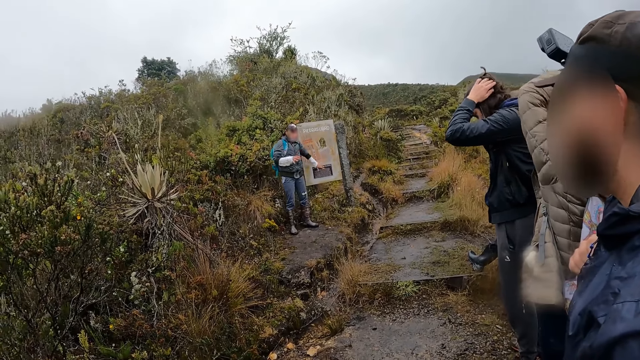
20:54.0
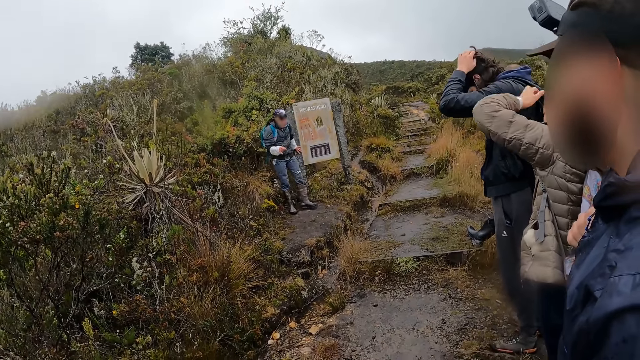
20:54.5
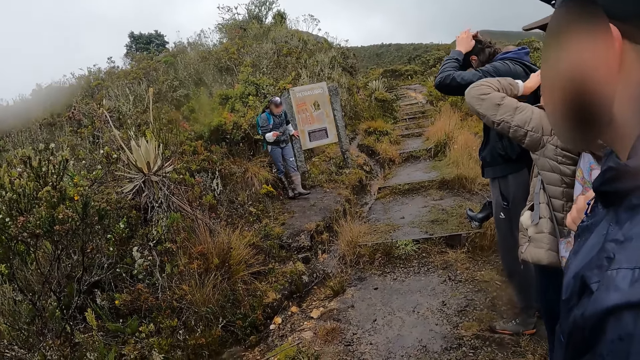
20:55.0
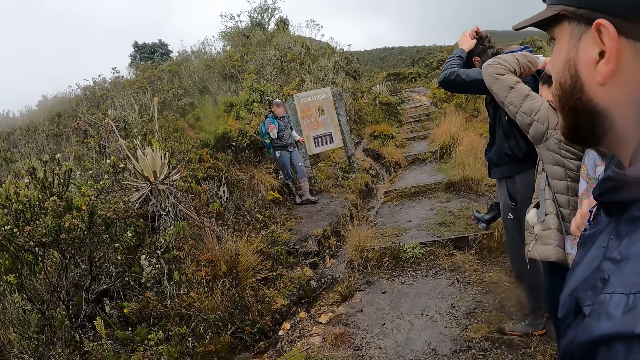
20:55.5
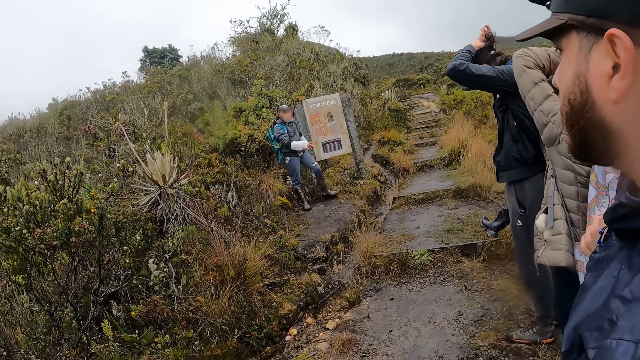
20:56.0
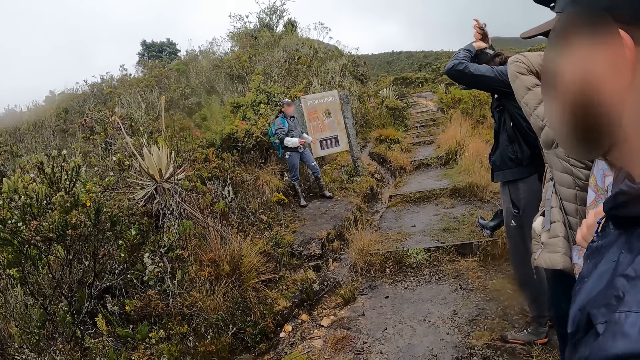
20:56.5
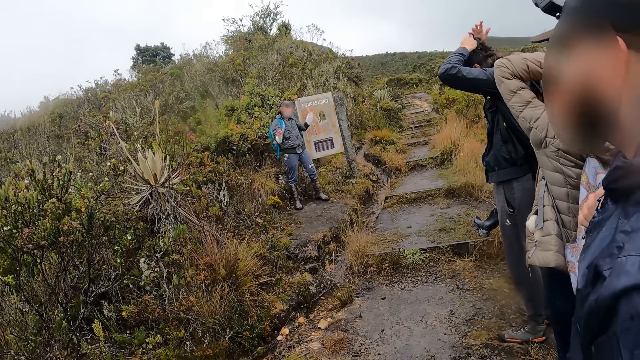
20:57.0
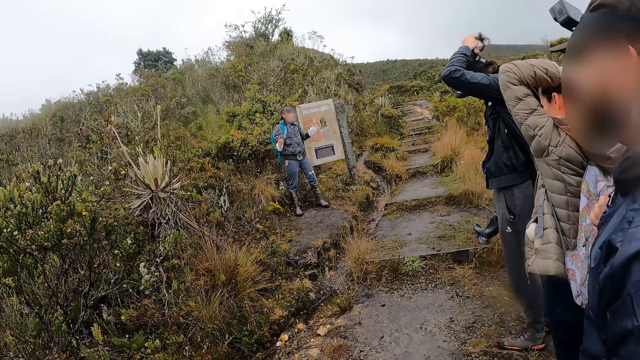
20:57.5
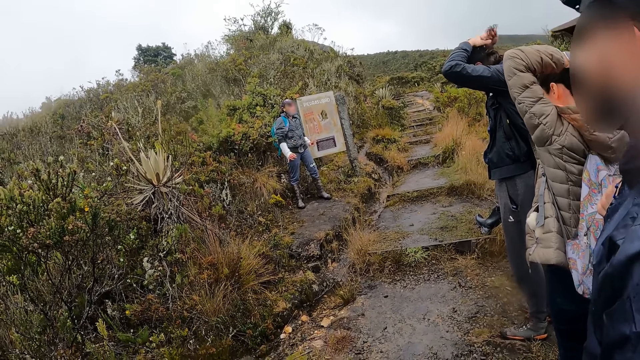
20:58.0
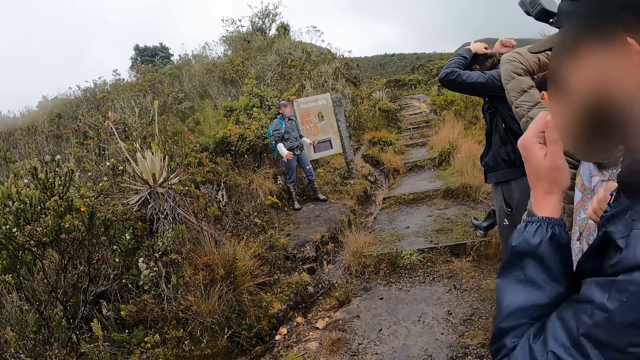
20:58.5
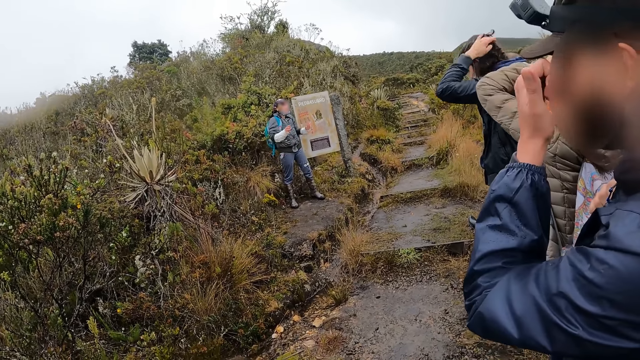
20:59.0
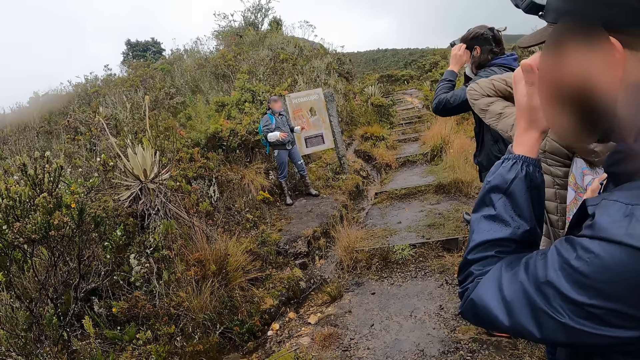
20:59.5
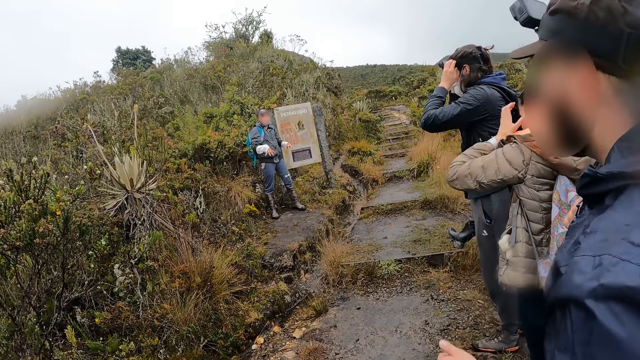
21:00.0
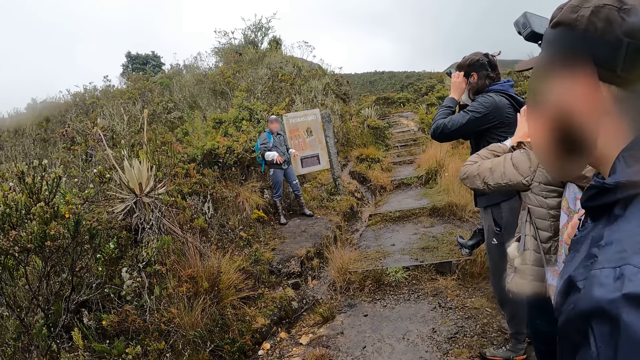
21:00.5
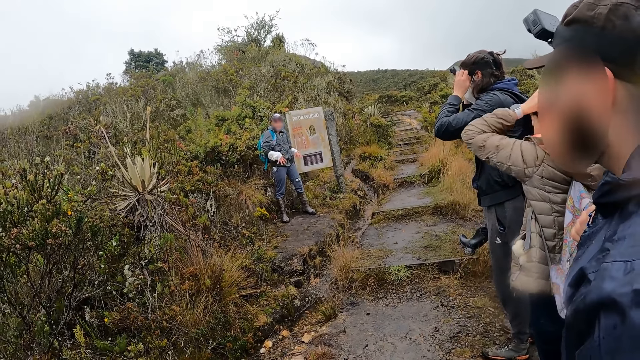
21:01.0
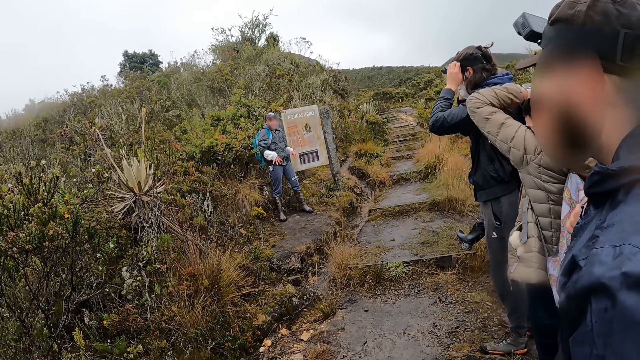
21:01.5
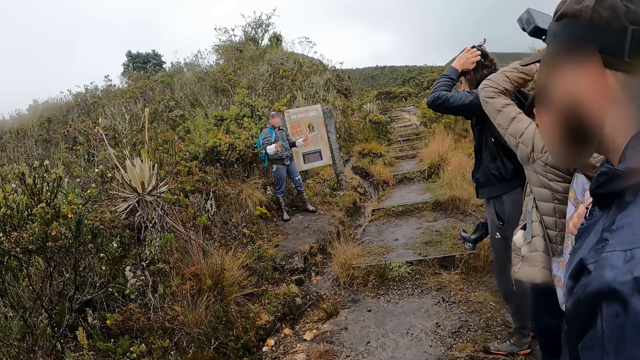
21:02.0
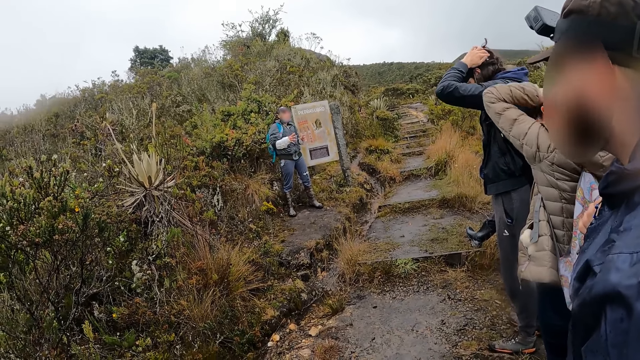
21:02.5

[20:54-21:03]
A man ties his hair. Another man touches his face.

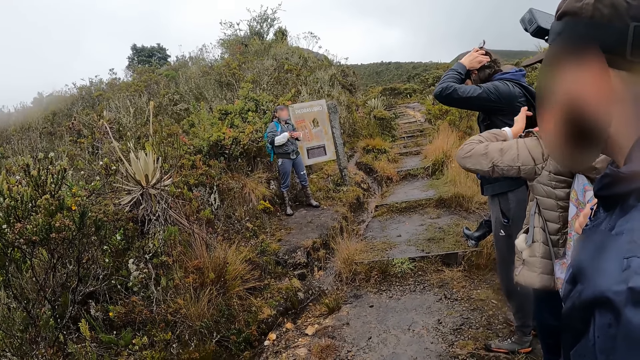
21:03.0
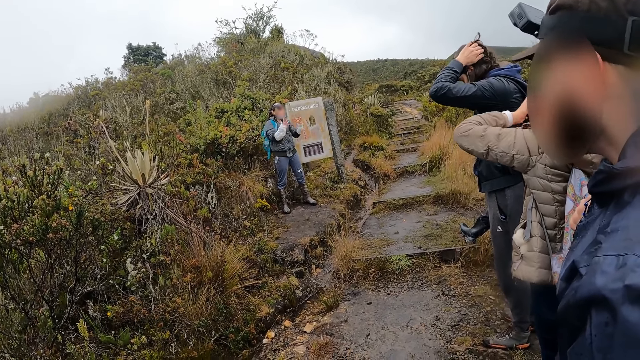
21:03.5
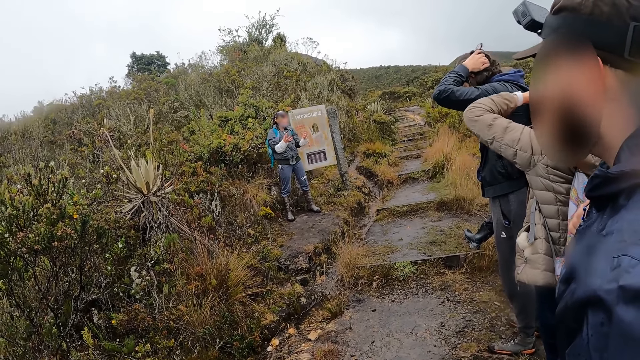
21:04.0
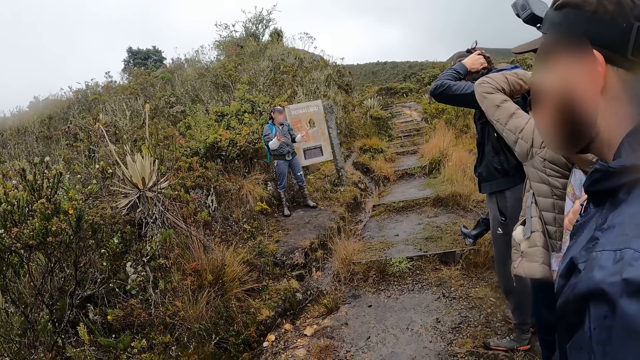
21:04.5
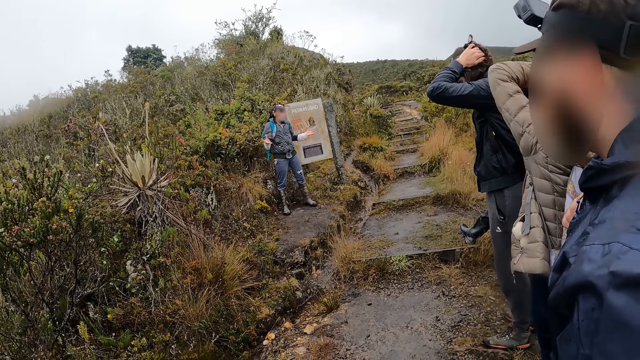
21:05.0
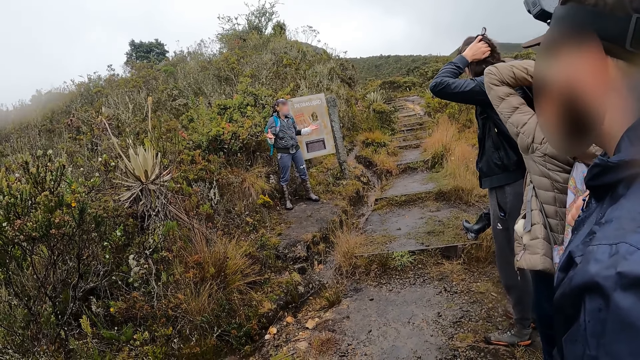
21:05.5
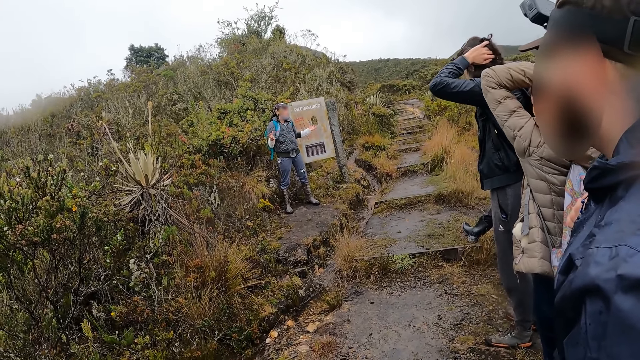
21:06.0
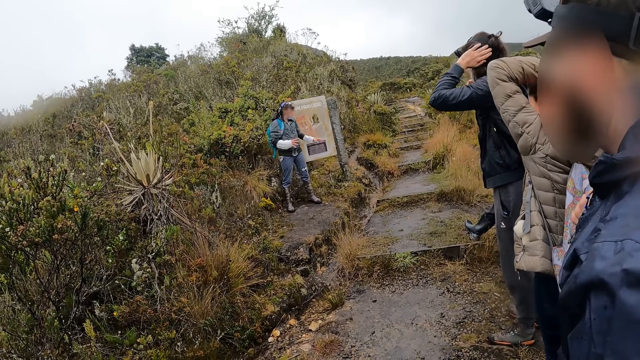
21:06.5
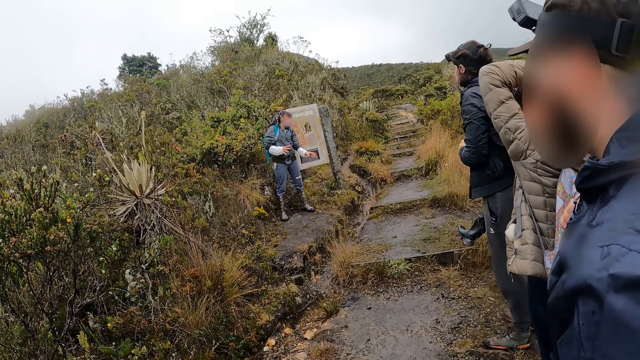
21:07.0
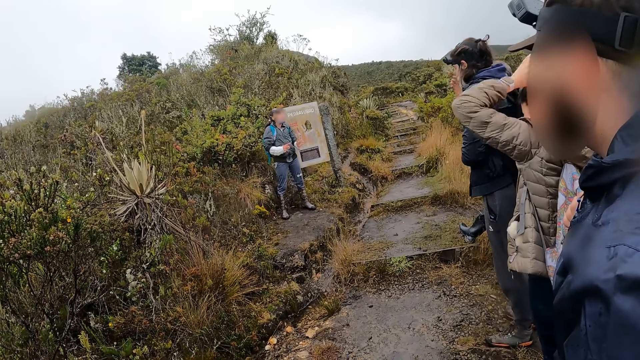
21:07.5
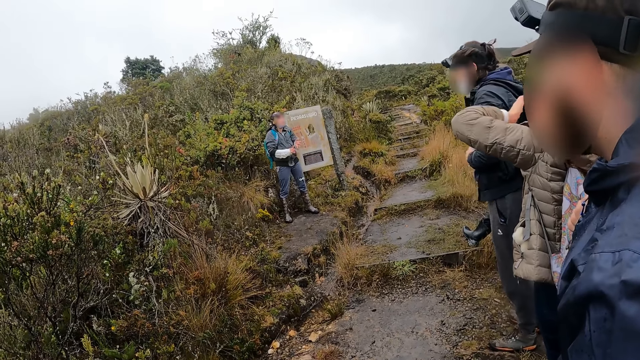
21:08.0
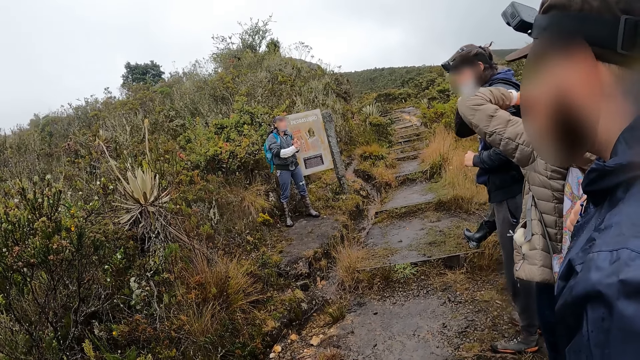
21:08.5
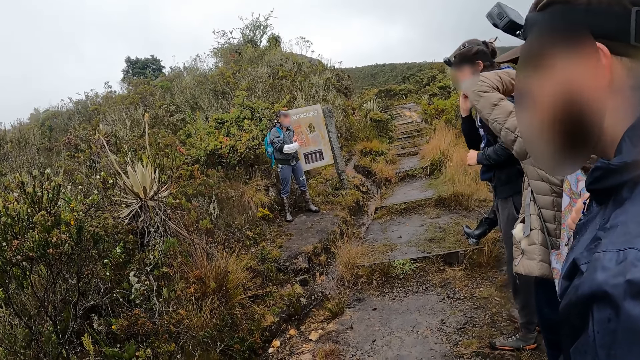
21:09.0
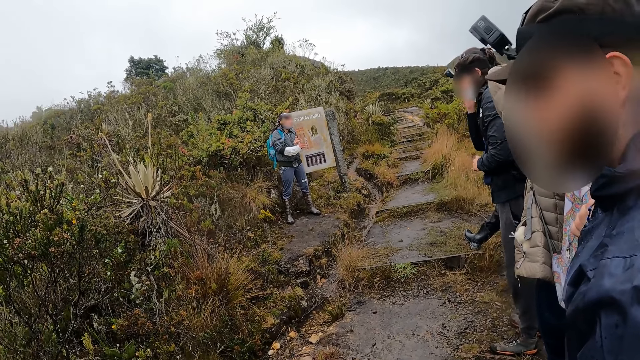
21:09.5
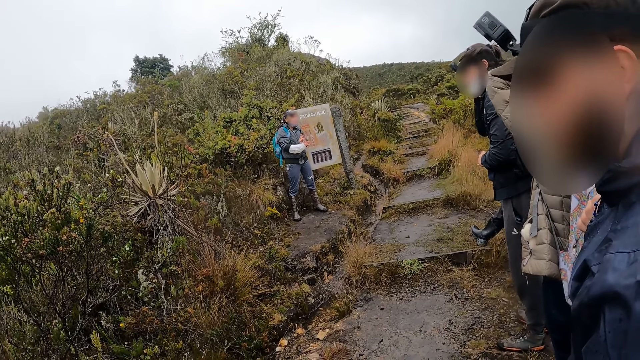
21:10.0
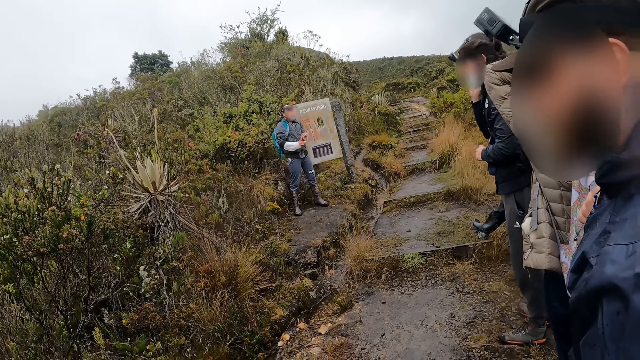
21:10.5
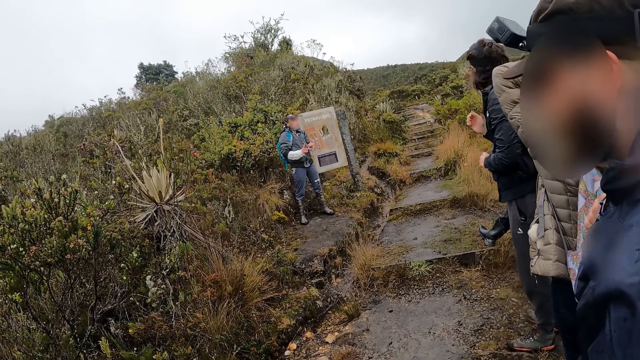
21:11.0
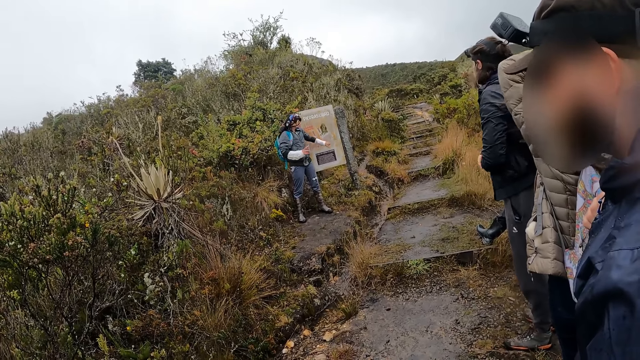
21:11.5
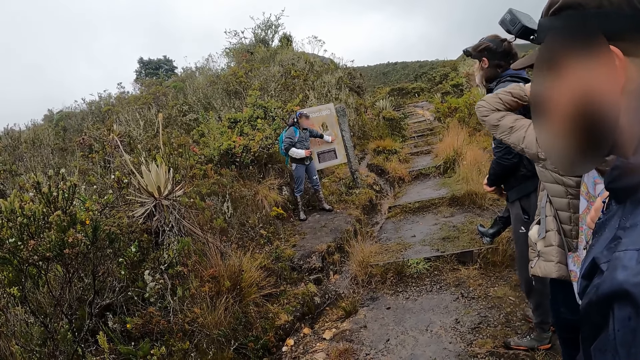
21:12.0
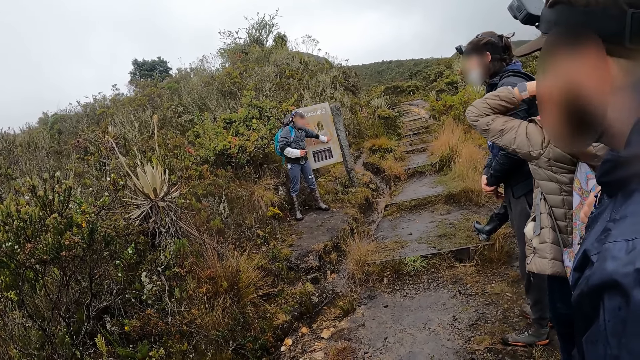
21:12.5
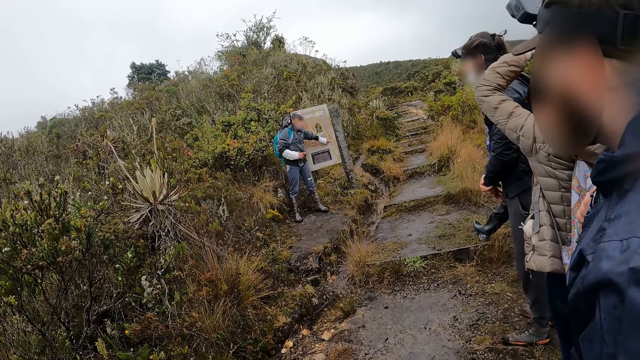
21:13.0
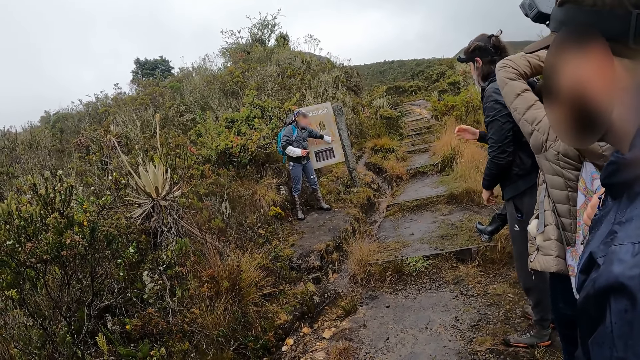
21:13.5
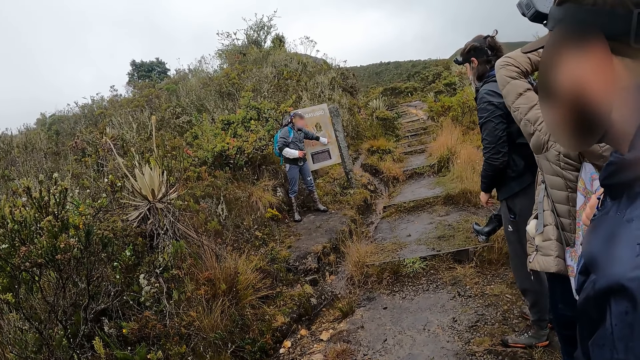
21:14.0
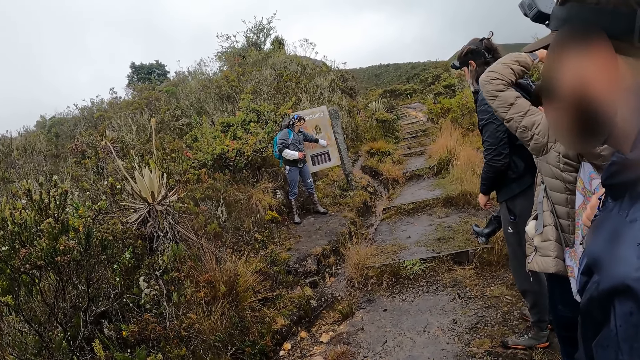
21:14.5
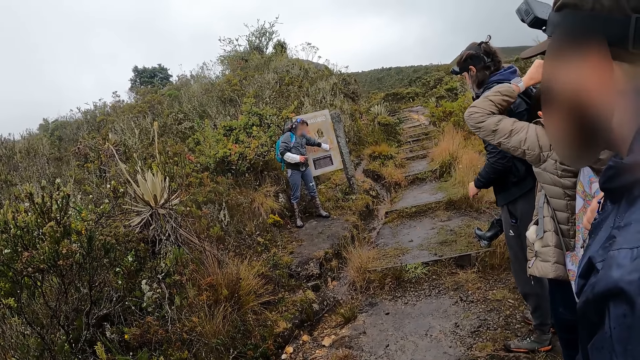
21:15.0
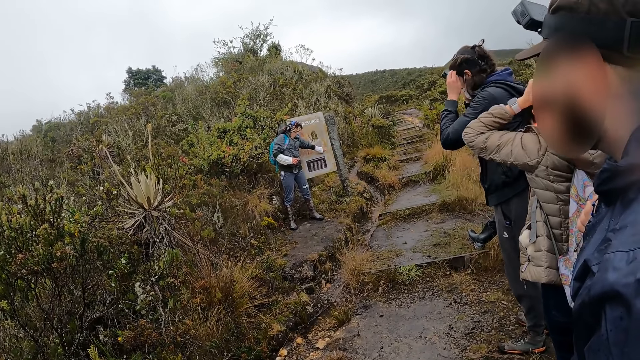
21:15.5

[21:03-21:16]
A woman ties her hair. The camera wearer converses. The tour guide touches the billboard with his left hand.
